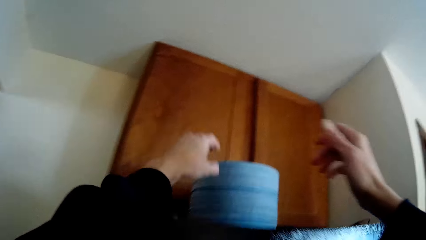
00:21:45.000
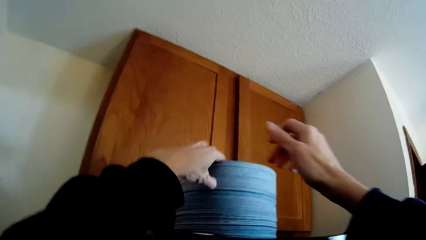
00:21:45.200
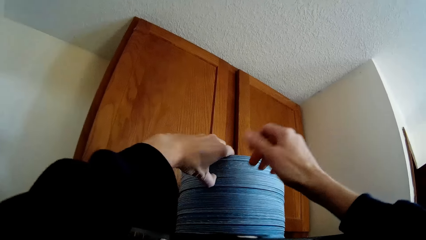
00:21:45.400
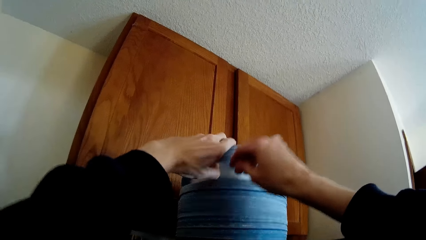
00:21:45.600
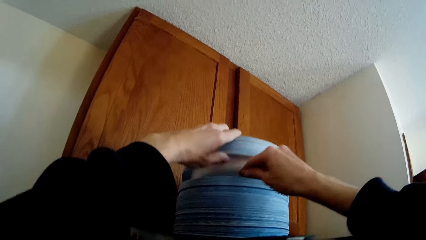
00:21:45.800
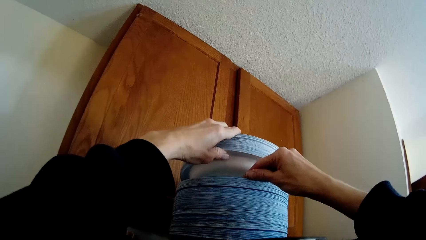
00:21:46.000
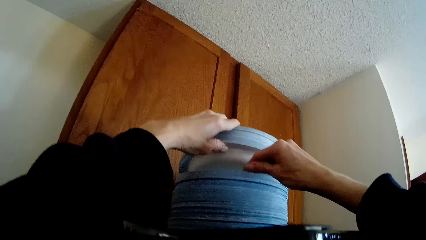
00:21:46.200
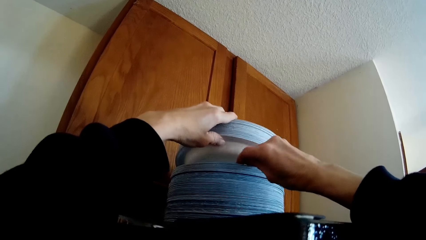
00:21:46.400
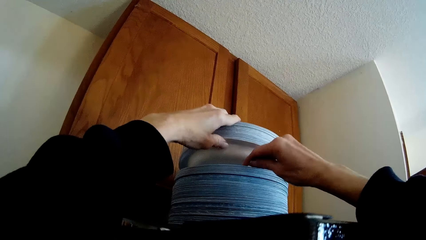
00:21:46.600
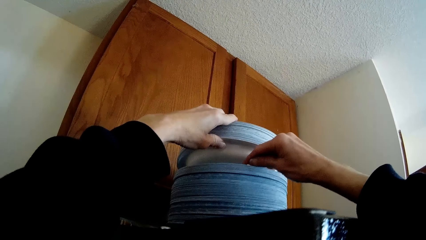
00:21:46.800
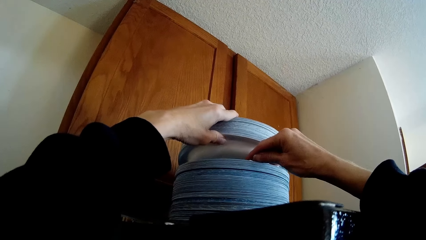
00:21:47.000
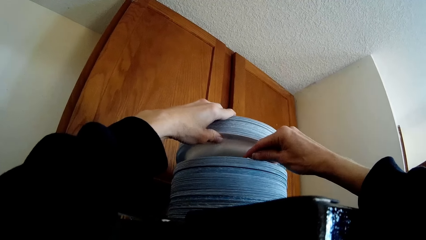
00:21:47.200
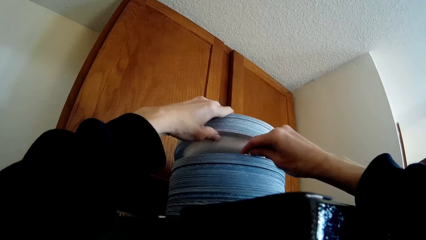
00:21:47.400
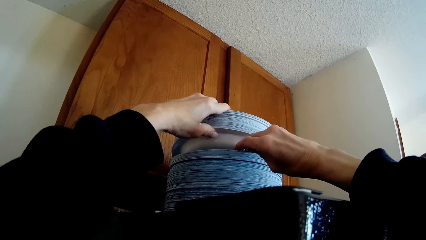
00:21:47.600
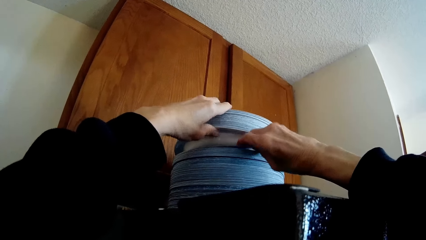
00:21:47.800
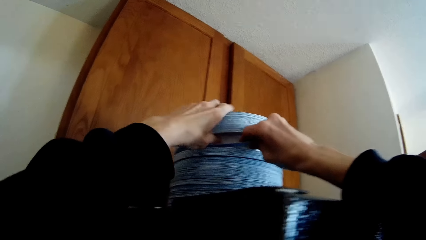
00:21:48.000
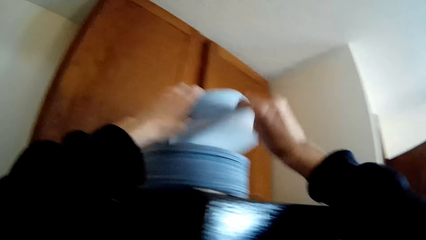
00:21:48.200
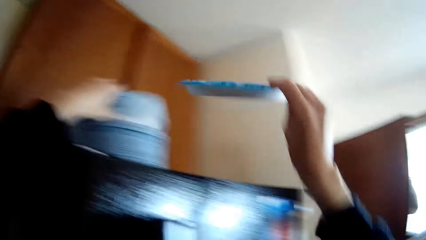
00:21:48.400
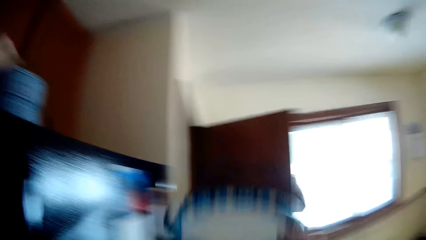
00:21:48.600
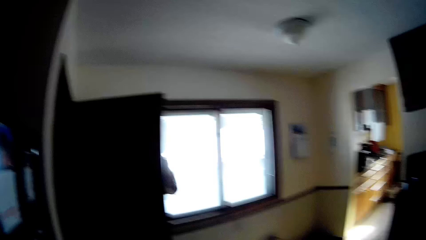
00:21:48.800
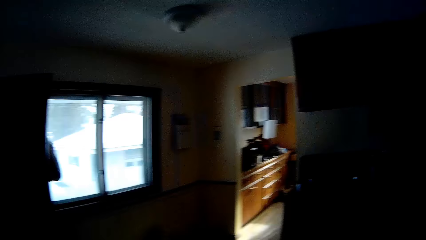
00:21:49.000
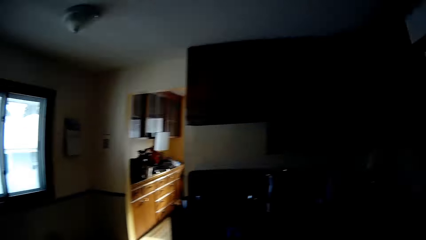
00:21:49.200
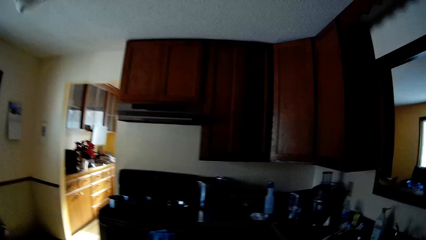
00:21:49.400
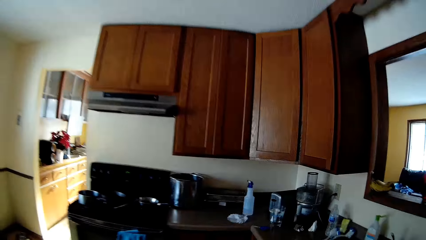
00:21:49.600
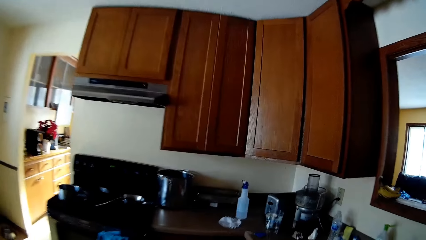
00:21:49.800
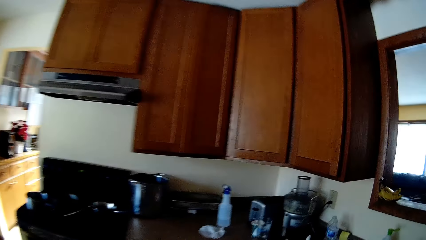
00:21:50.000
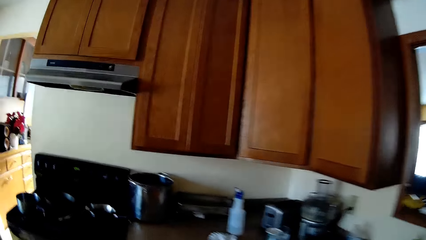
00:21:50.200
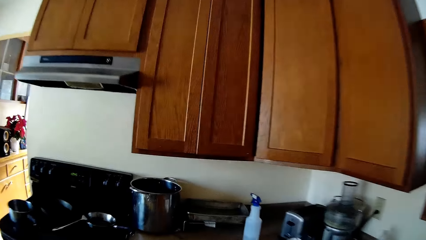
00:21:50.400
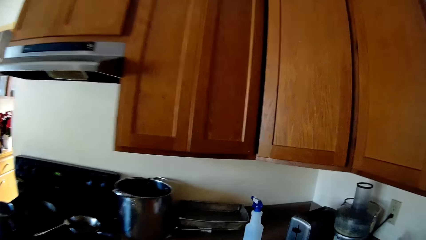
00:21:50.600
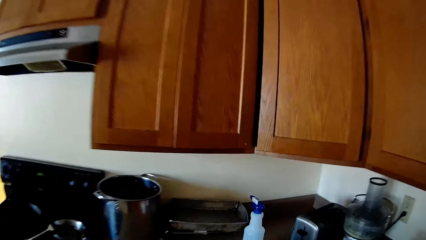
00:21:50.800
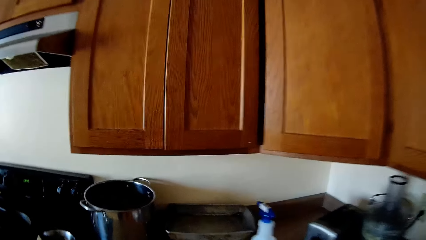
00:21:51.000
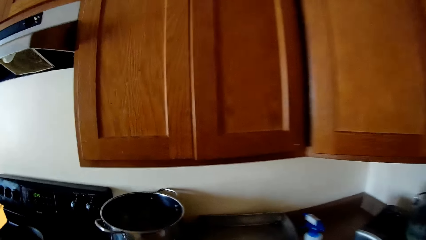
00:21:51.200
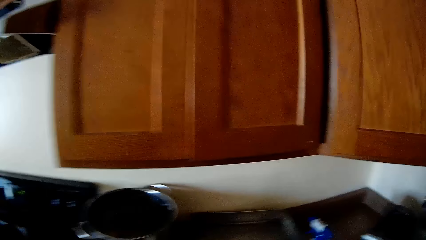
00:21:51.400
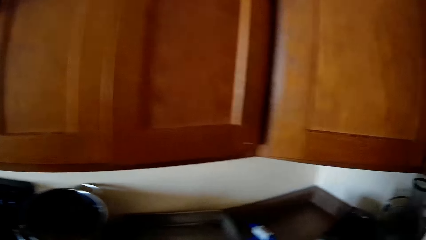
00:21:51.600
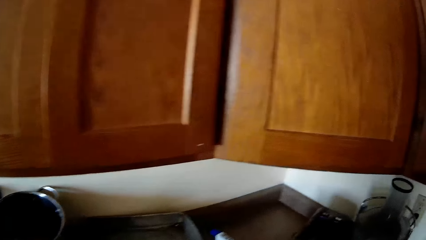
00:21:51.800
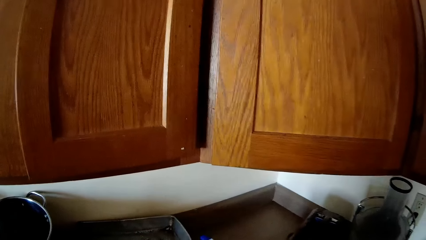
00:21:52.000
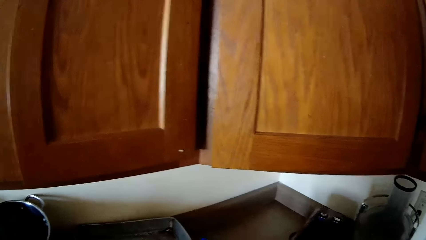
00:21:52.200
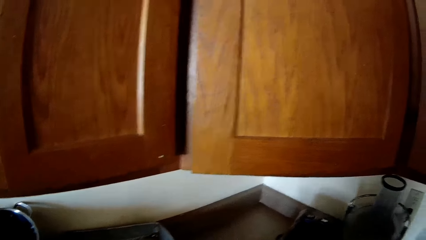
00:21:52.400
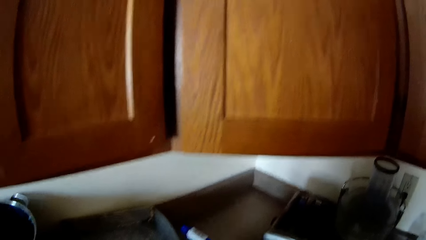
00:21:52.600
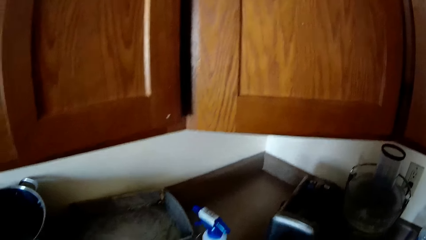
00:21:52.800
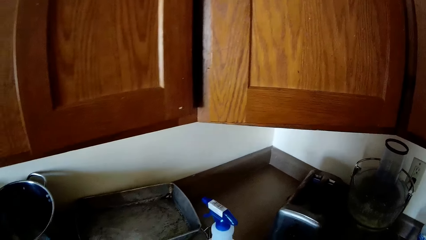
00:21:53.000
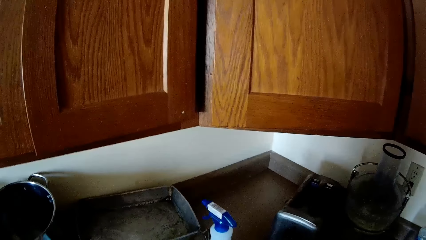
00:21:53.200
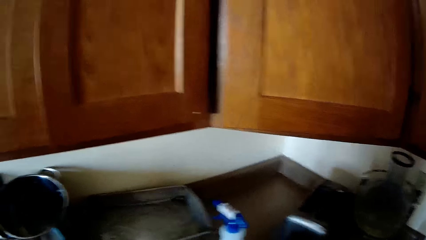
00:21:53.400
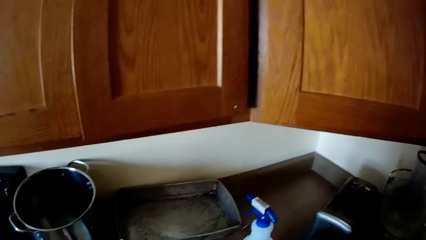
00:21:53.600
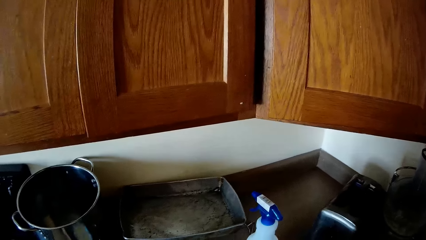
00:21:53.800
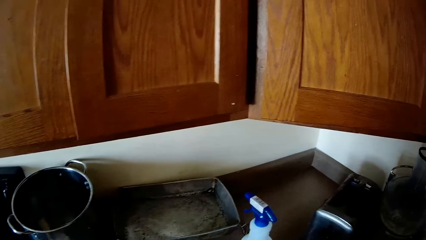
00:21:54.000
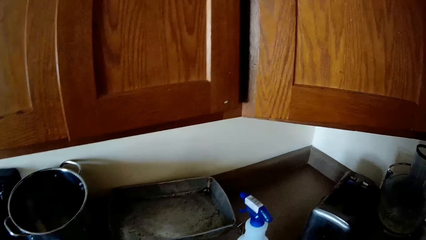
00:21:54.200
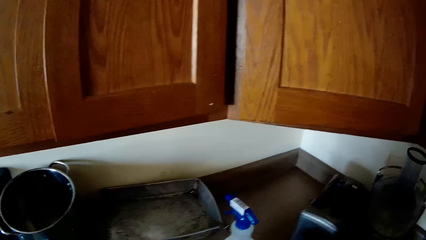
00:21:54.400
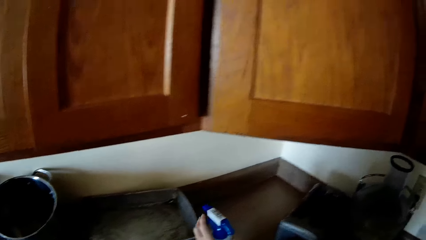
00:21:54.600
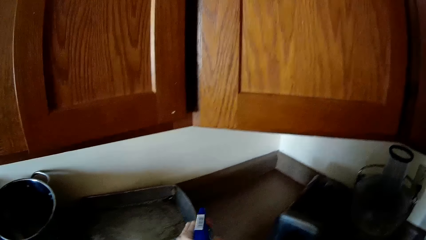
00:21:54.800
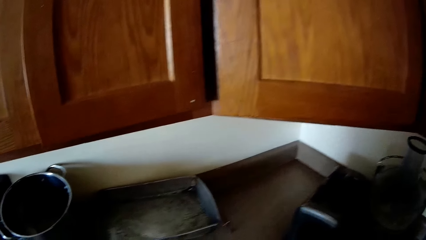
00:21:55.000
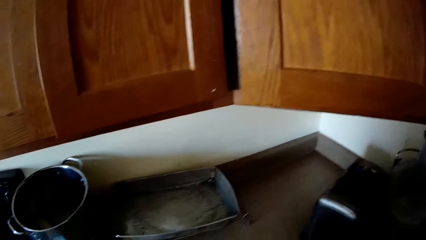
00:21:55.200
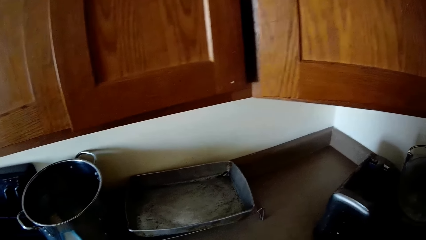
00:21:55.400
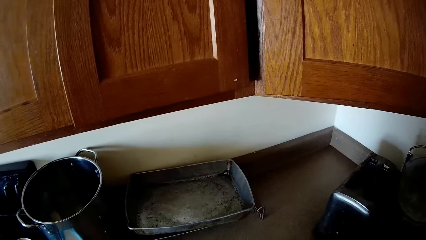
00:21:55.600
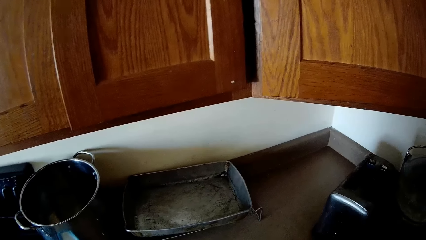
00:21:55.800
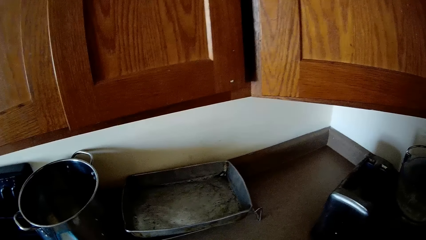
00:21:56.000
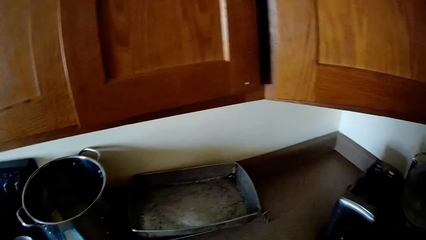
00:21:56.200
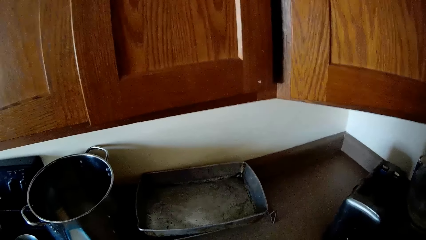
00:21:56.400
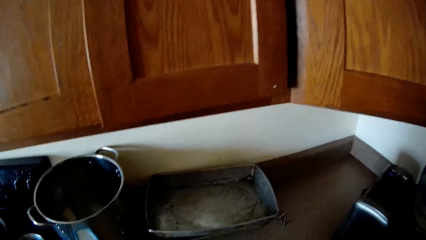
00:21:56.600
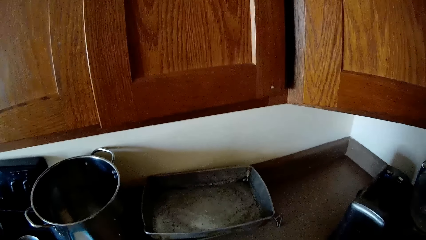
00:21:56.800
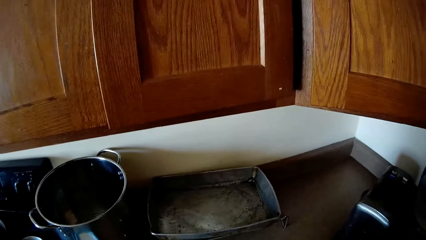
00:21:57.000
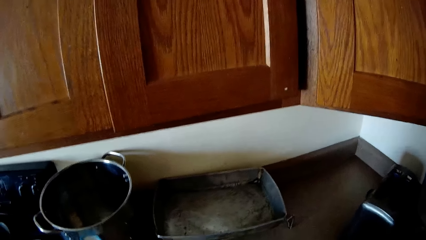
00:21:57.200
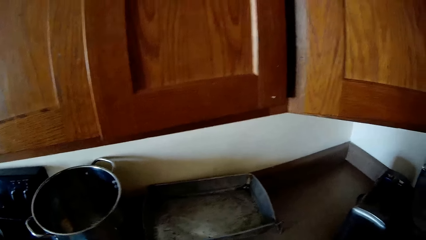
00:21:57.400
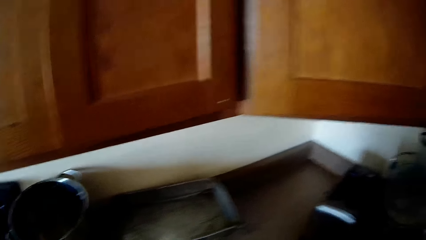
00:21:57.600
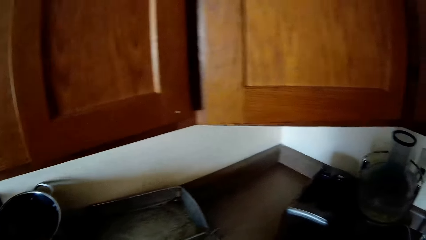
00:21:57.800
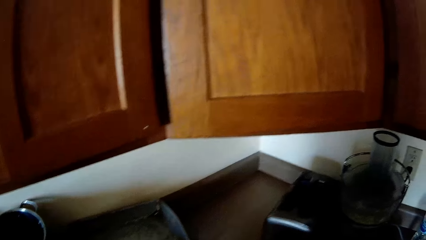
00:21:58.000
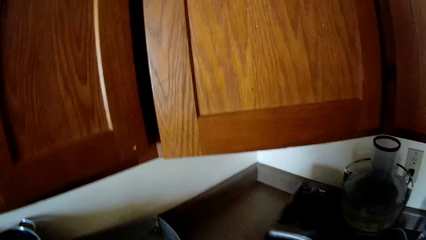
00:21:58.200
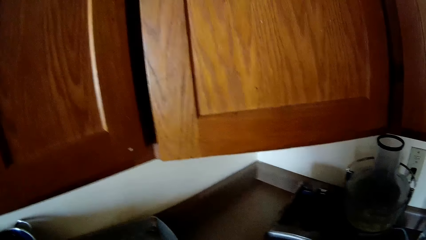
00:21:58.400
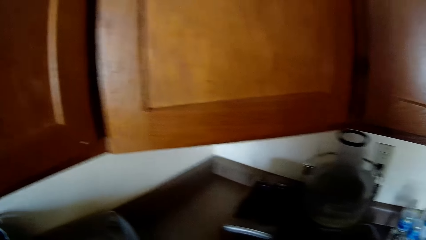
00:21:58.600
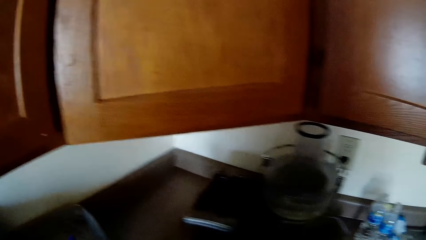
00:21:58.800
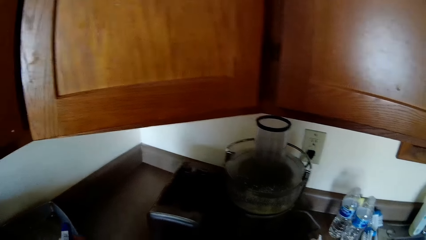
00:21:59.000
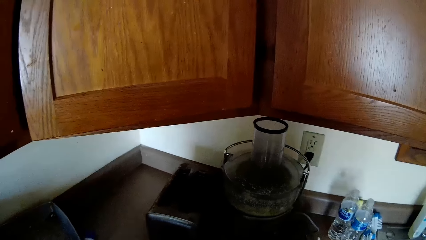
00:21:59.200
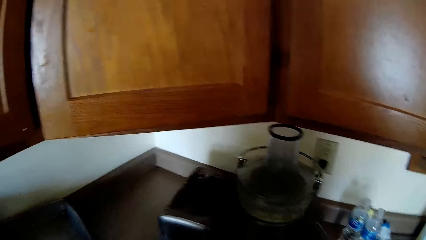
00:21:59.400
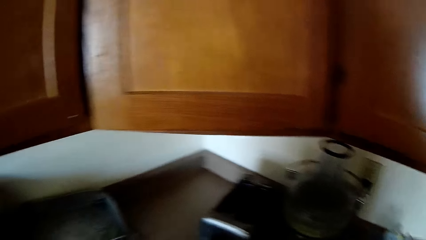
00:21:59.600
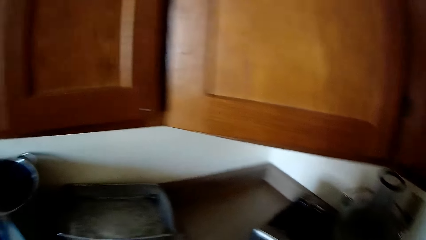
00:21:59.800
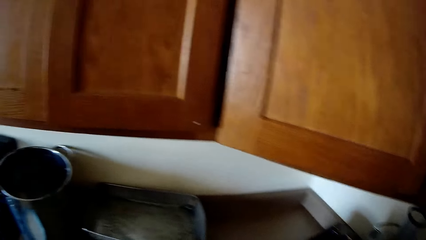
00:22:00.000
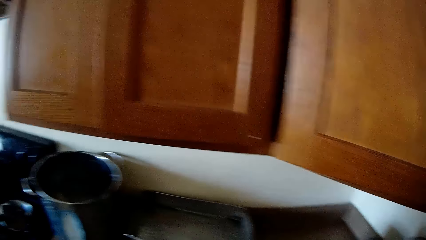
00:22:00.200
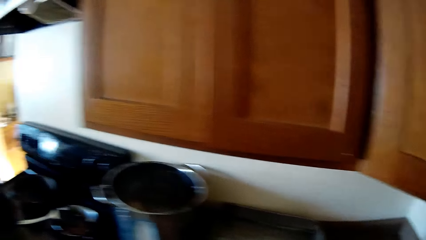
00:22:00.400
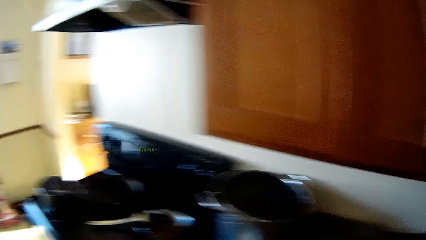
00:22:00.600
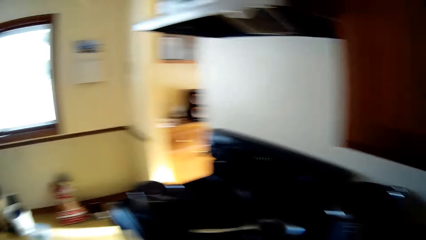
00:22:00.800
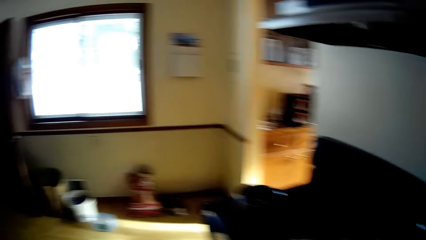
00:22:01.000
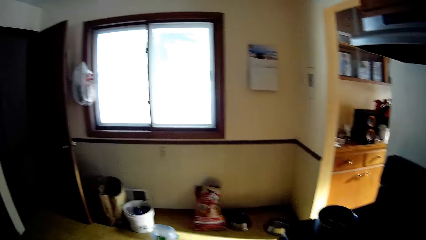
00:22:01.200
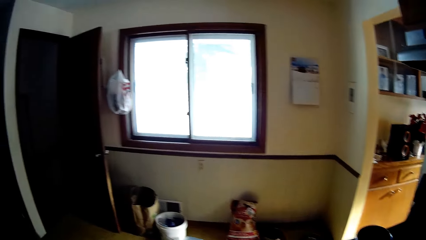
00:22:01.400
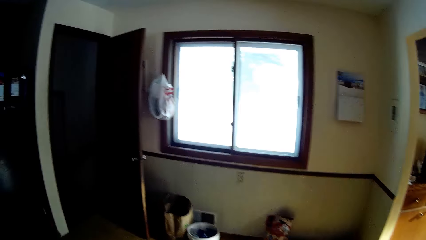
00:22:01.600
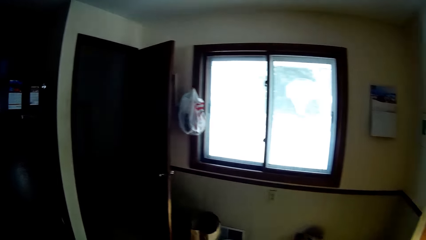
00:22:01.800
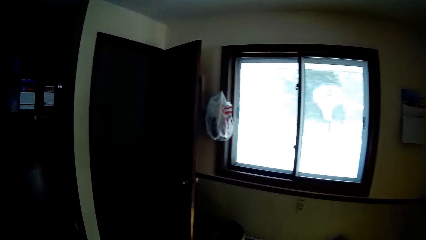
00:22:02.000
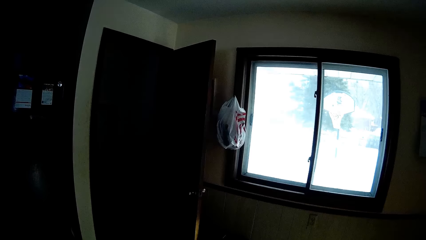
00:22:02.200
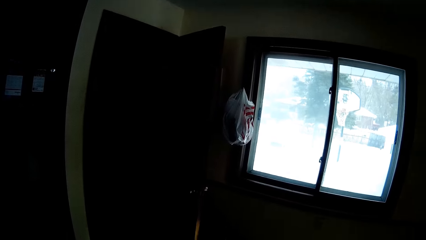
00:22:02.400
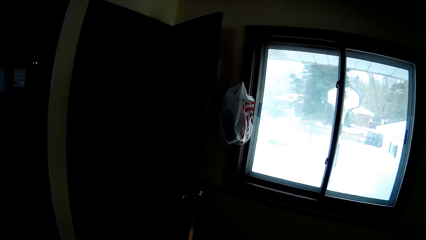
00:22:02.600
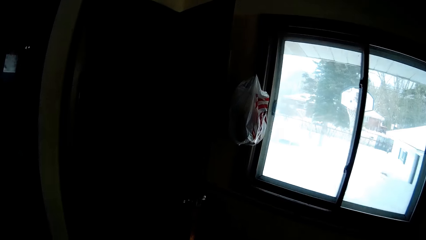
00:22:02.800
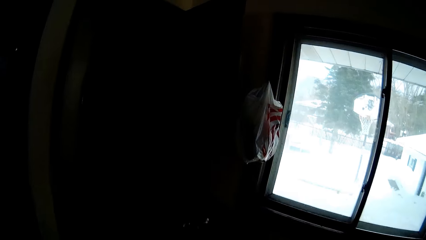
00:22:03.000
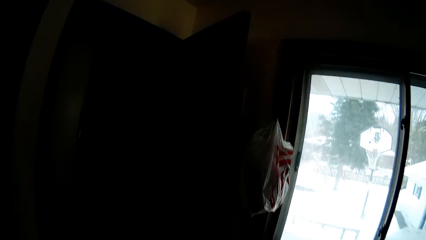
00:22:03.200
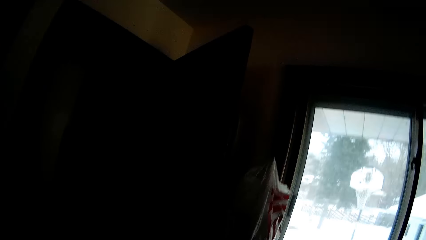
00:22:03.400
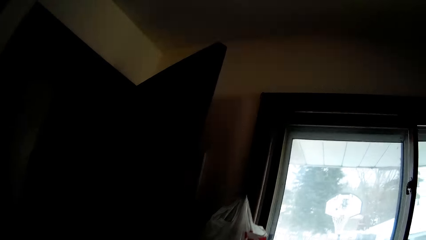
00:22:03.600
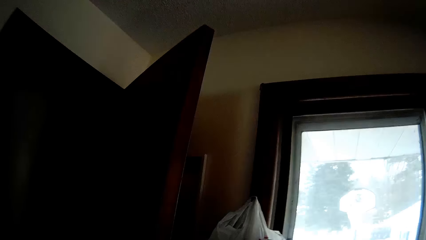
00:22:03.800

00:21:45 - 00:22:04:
The camera wearer picks up a plate. They move around. They pick up a hand sprayer. They look around. They move around.
